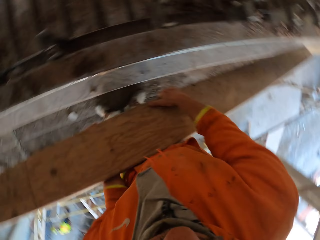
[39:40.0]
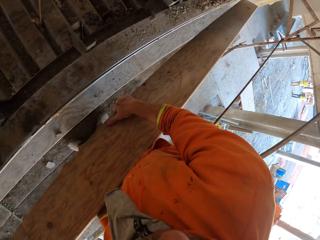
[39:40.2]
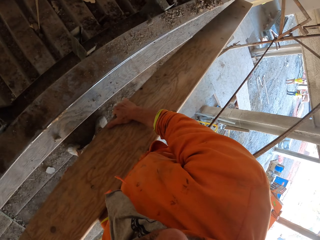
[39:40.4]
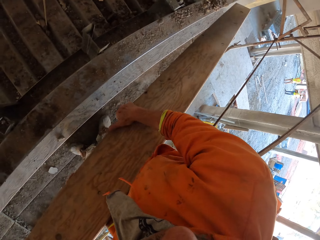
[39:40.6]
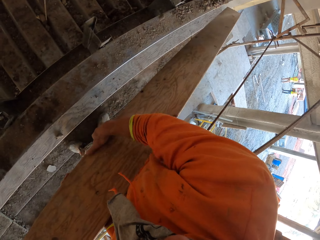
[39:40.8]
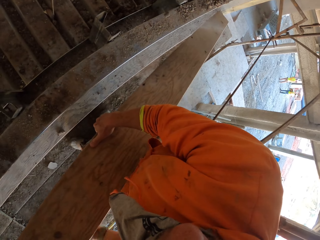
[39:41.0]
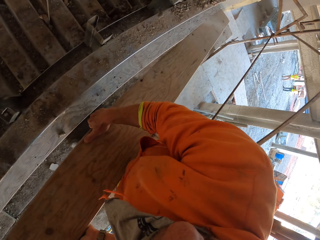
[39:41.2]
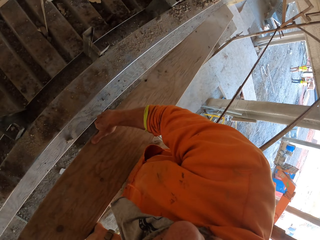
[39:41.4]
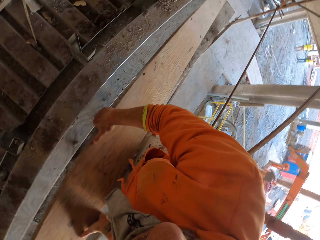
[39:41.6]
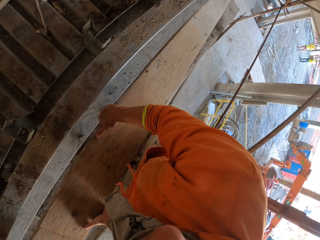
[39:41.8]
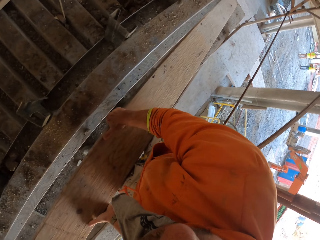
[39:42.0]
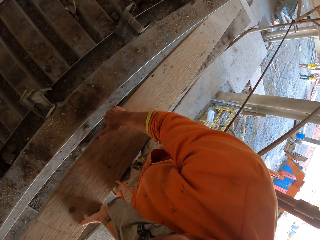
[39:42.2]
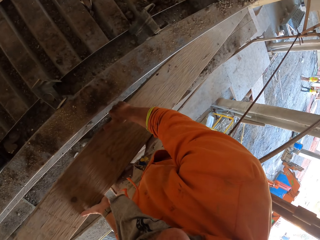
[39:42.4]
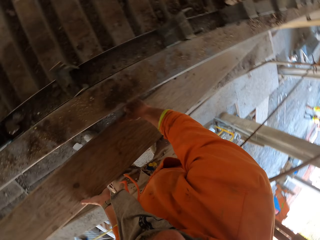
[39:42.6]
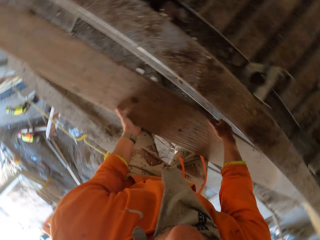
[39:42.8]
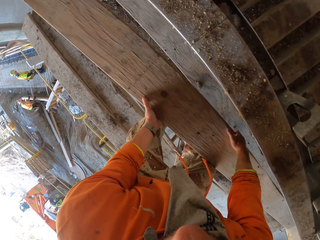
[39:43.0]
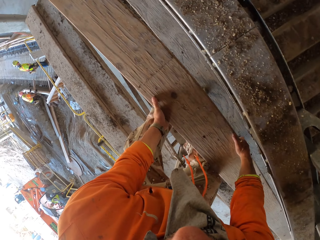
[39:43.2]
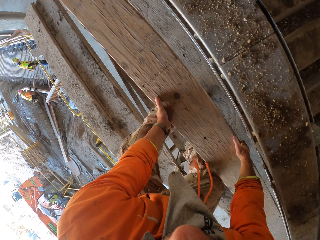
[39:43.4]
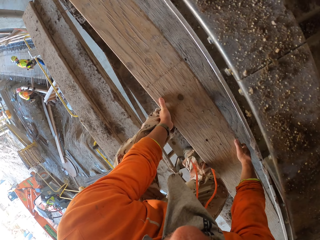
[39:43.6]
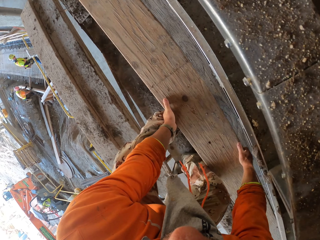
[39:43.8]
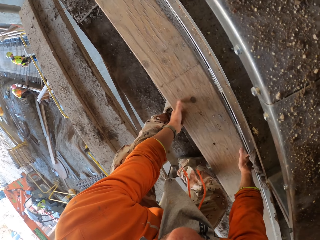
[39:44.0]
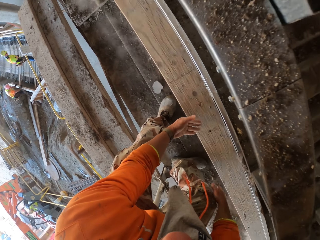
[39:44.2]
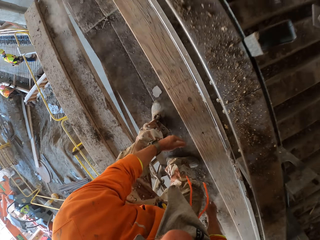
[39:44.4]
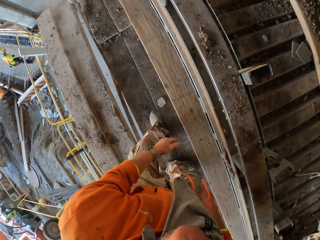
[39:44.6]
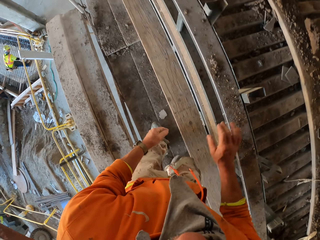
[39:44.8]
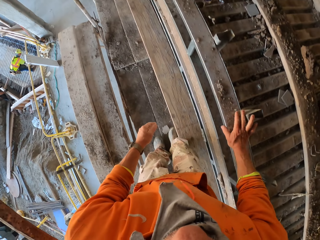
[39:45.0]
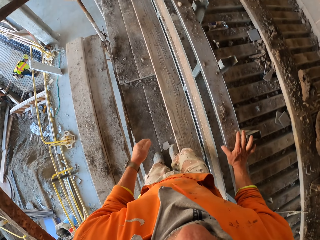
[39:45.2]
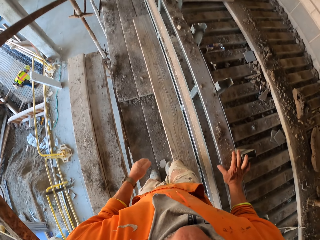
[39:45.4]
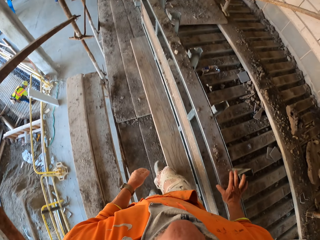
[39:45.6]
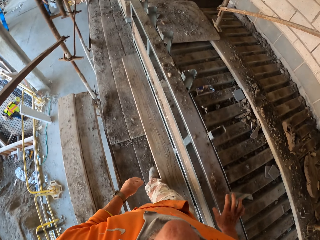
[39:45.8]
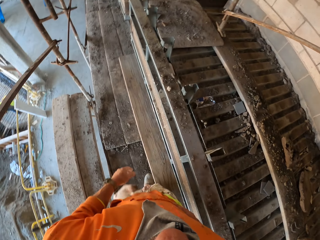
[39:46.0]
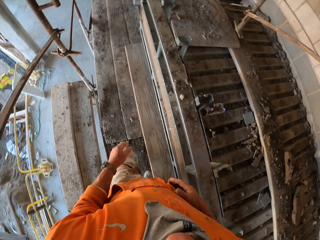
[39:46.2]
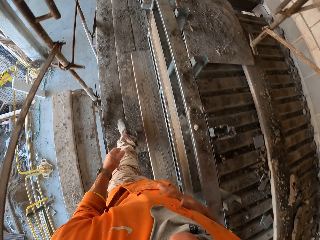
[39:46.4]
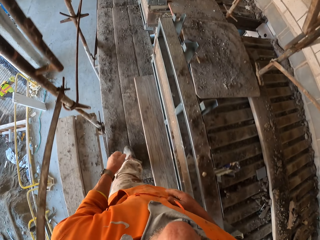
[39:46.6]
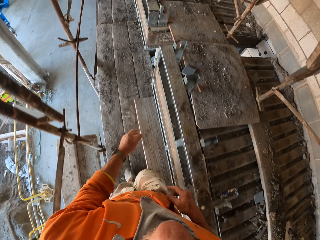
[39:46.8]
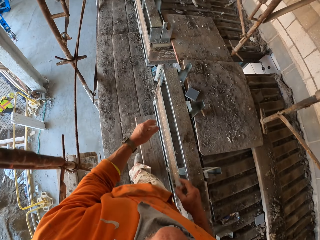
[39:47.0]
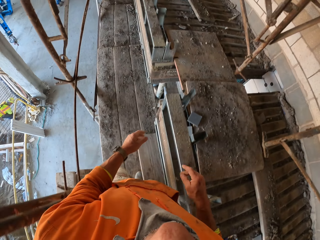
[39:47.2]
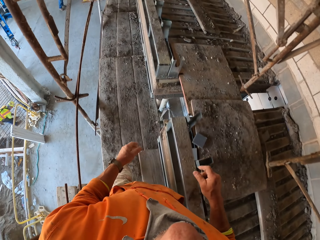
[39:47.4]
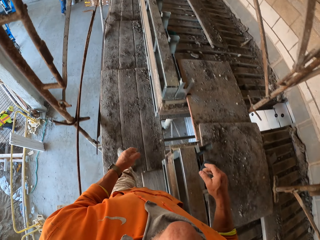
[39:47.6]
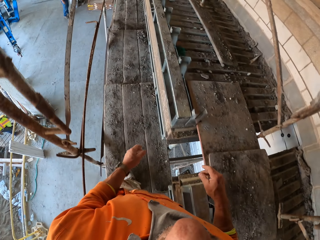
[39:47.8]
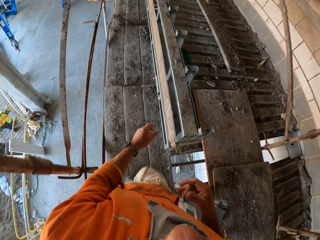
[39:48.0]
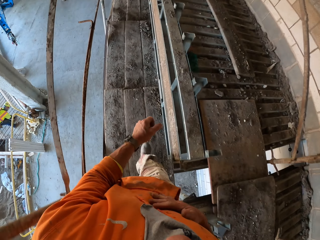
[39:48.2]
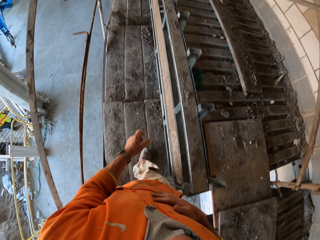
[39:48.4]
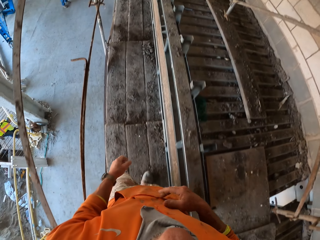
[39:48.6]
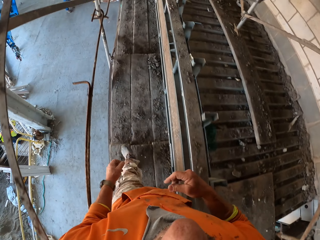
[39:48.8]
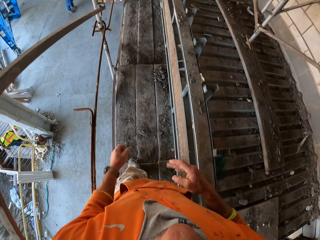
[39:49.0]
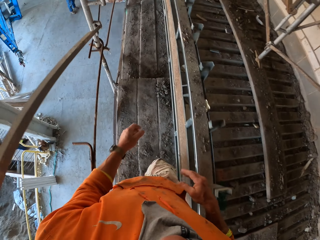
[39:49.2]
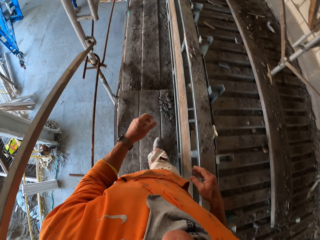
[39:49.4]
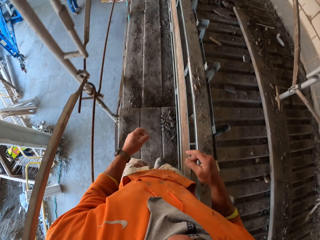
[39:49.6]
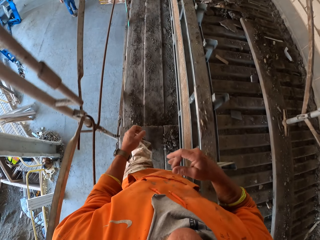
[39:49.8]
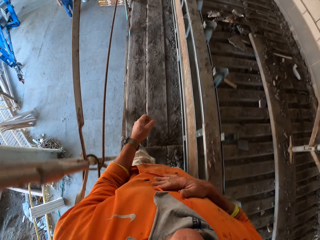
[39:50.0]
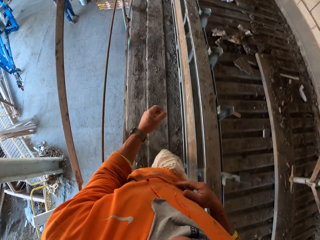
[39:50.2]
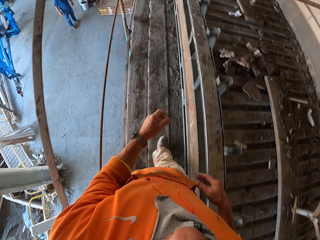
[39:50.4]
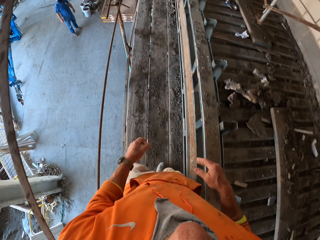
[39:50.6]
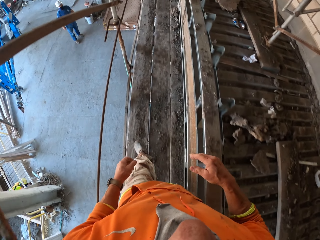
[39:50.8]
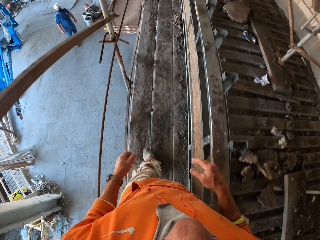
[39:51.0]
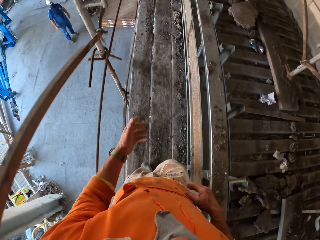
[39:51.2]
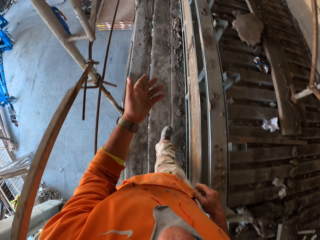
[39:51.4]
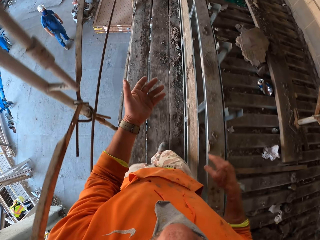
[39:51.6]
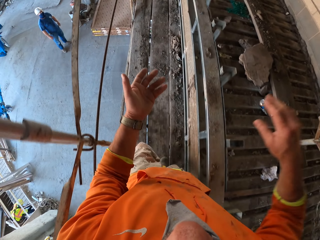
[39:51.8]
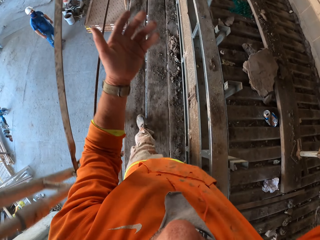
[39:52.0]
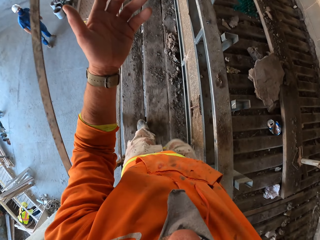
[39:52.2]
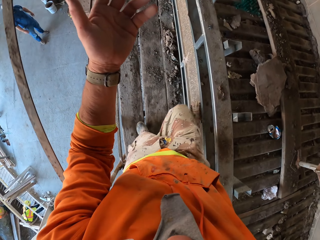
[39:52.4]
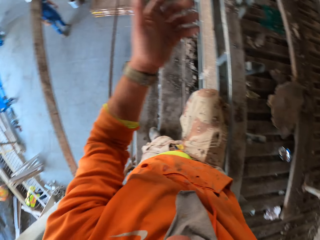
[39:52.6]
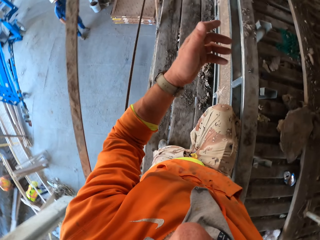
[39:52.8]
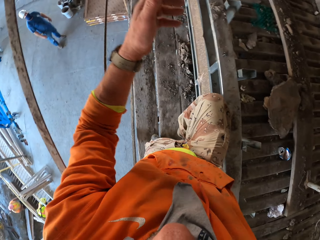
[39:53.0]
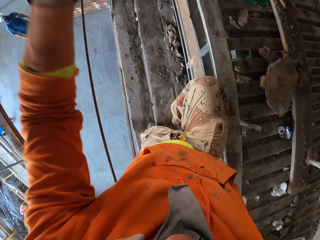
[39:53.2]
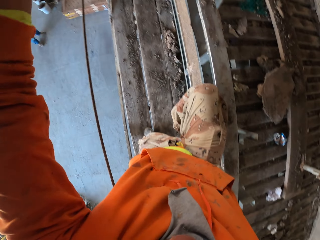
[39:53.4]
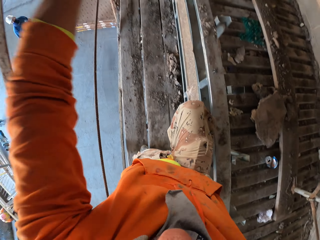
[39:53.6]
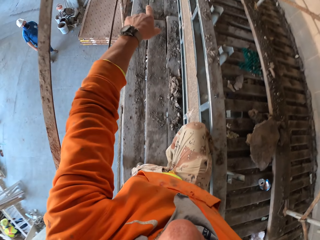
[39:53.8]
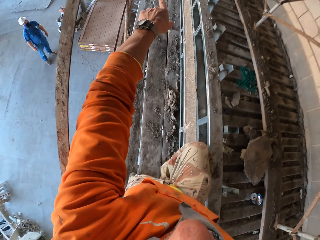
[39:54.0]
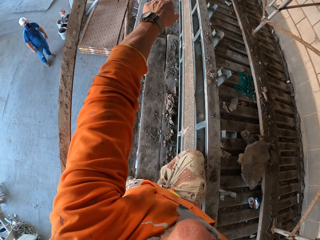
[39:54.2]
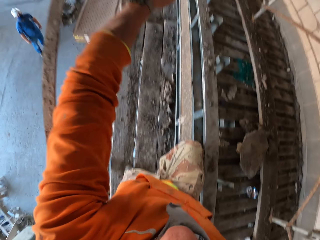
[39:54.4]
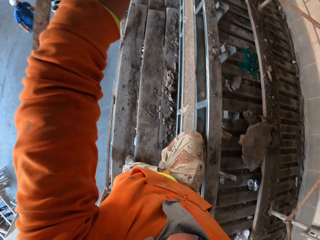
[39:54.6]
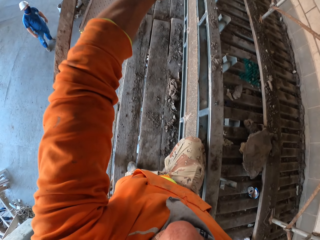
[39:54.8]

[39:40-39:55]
A man stands on the other side. Another man stands on the other side. The camera wearer throws the piece of wood down. Another man stands on the other side. The camera wearer walks around. He rubs a hand on his sweatshirt. He rubs a hand on his sweatshirt again. He moves a hand. He repositions a leg.

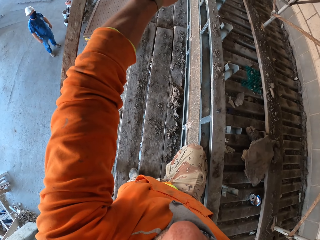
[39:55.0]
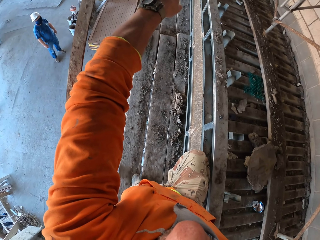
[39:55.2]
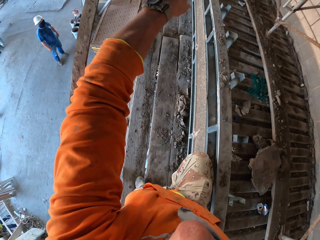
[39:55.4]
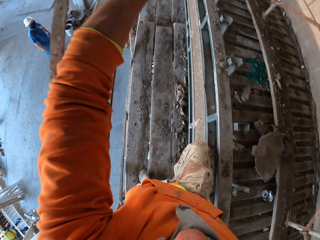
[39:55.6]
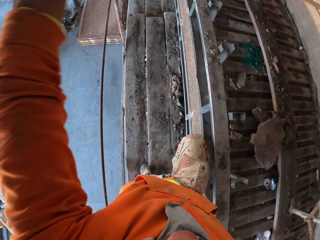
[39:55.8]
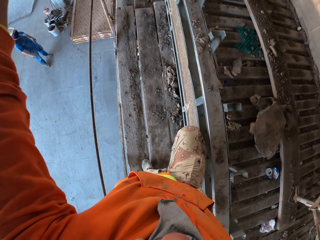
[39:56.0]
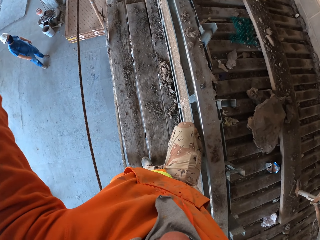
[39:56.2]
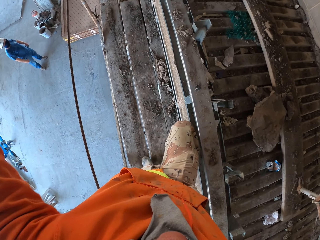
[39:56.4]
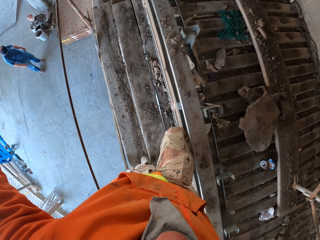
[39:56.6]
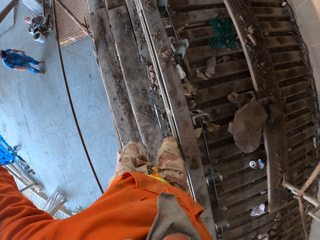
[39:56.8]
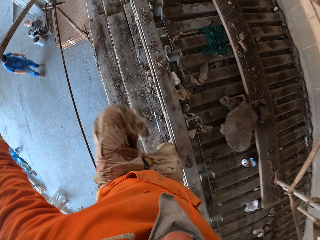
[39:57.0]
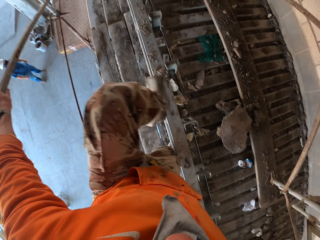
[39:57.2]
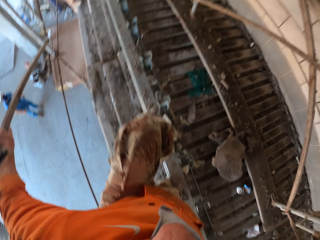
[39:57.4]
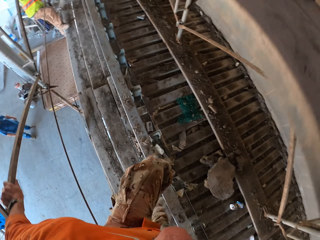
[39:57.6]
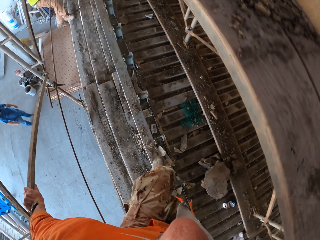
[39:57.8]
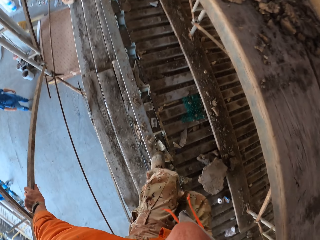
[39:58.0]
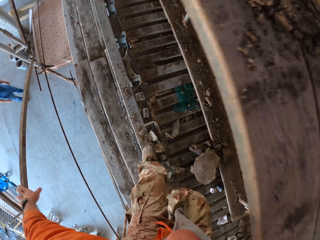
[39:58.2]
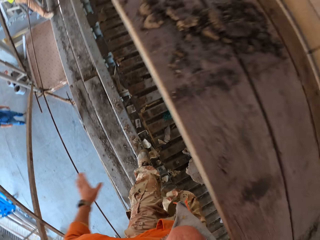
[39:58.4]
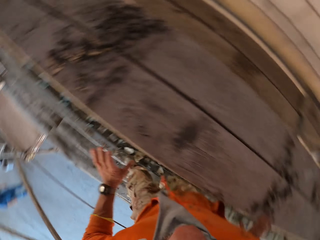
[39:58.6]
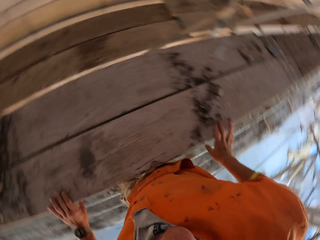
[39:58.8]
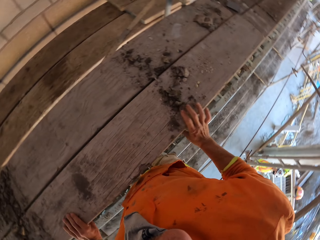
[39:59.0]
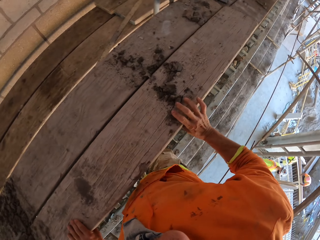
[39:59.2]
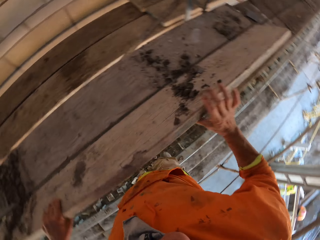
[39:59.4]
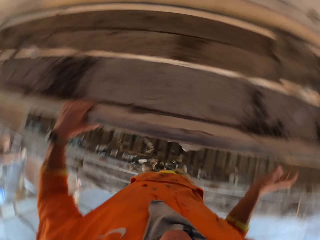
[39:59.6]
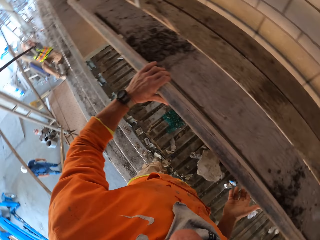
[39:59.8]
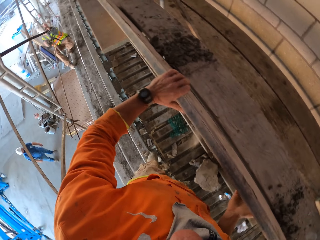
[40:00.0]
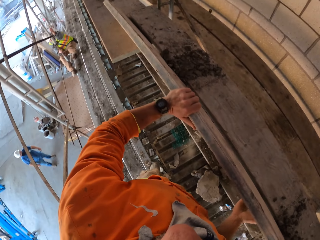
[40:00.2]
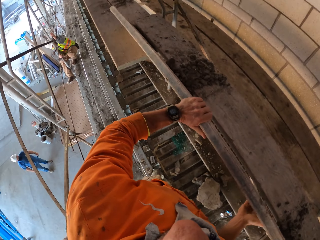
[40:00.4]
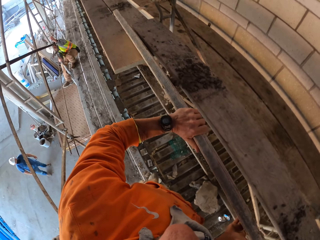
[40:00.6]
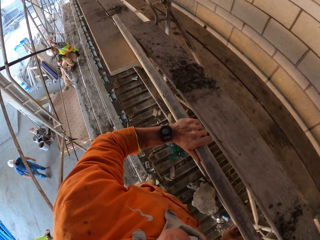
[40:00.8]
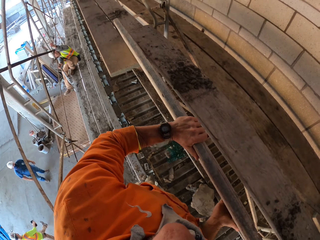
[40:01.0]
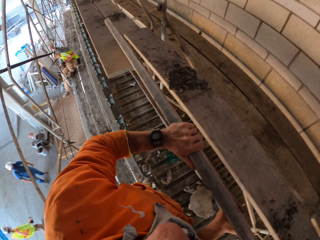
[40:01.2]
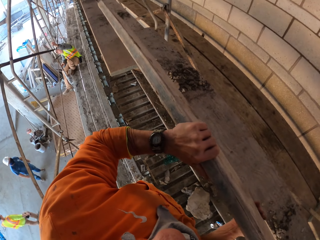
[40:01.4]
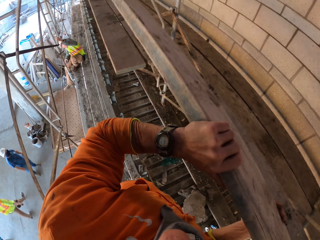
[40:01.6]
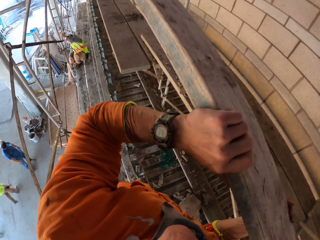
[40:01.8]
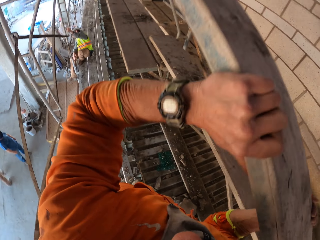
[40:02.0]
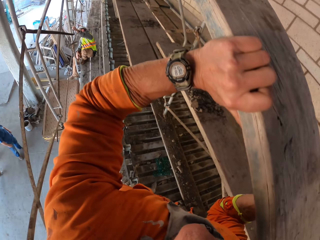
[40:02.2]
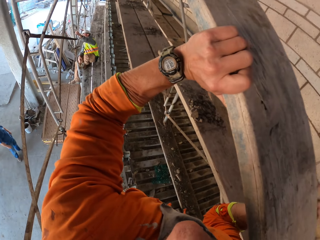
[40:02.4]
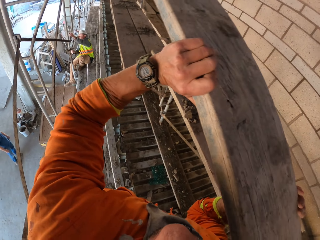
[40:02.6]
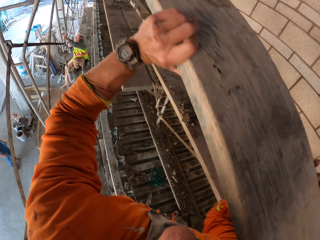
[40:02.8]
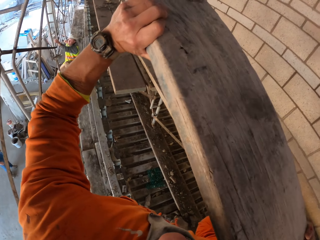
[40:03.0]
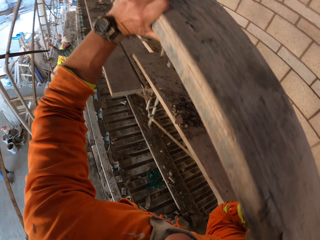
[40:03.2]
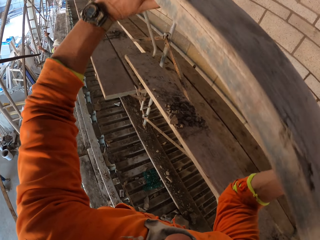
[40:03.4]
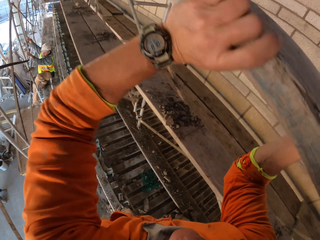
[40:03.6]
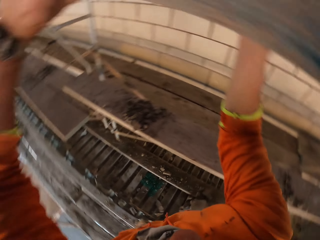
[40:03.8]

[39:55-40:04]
The camera wearer points a hand. They go up the scaffolding. A man walks around. The camera wearer lifts wood. Another man climbs on the scaffold. Another man walks around.
